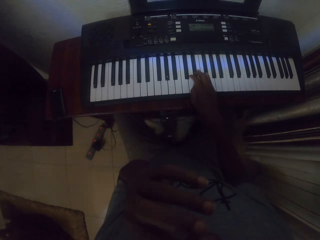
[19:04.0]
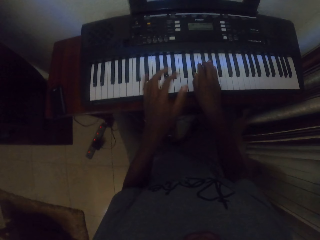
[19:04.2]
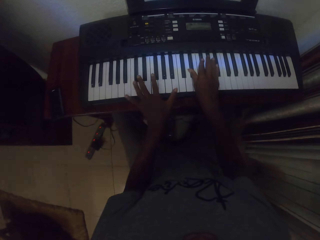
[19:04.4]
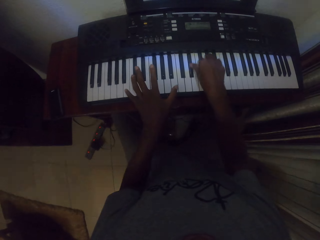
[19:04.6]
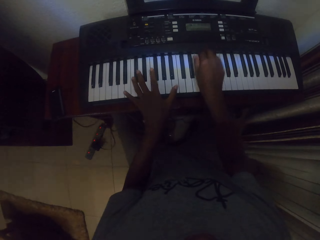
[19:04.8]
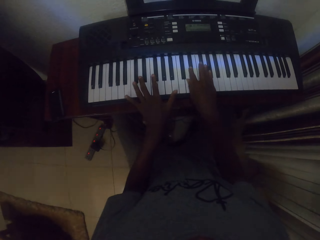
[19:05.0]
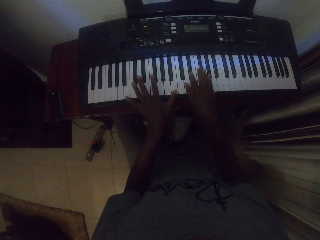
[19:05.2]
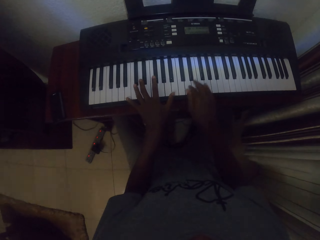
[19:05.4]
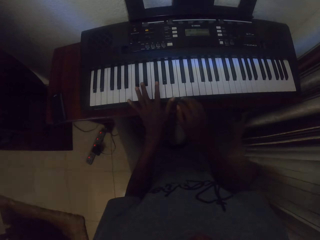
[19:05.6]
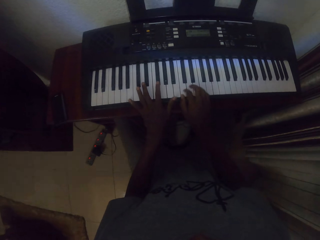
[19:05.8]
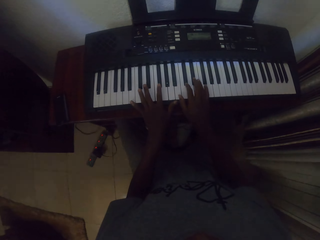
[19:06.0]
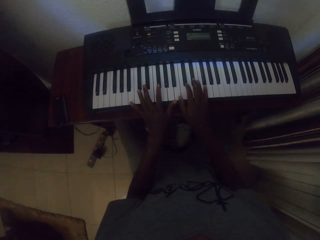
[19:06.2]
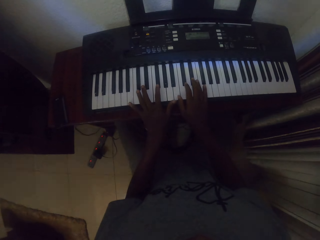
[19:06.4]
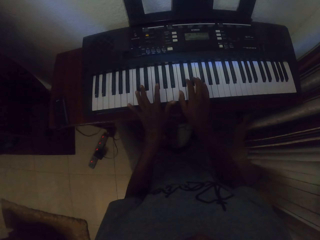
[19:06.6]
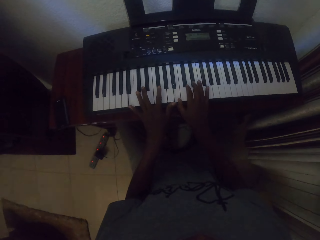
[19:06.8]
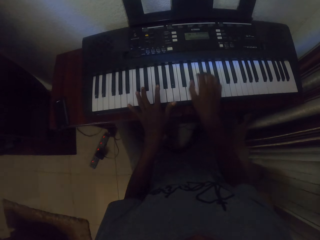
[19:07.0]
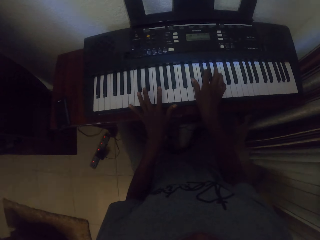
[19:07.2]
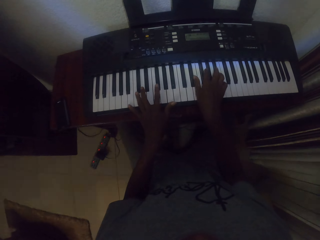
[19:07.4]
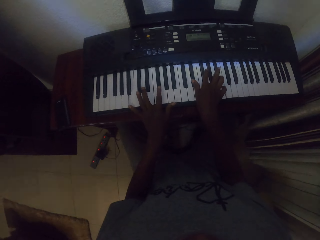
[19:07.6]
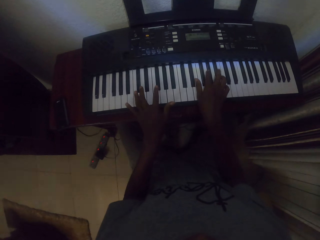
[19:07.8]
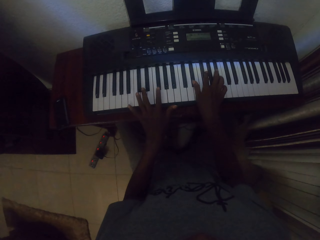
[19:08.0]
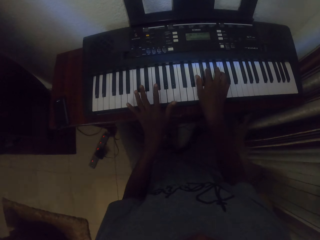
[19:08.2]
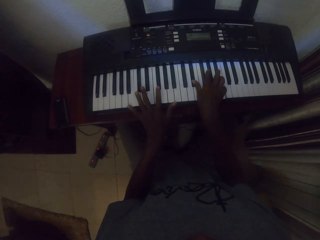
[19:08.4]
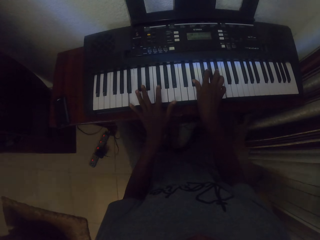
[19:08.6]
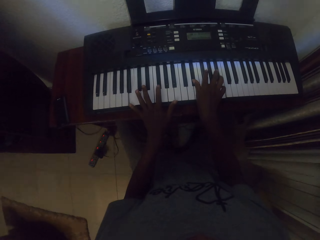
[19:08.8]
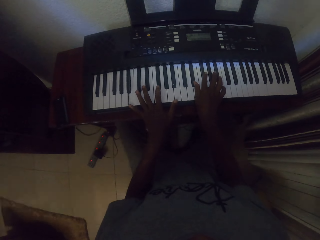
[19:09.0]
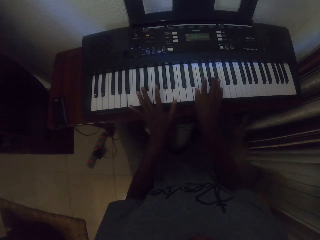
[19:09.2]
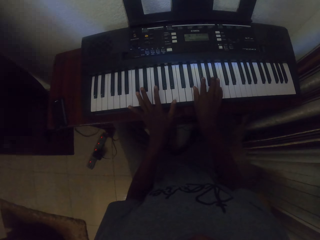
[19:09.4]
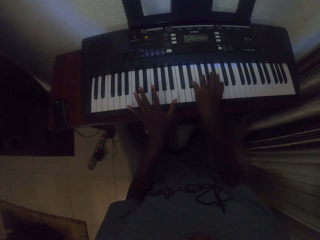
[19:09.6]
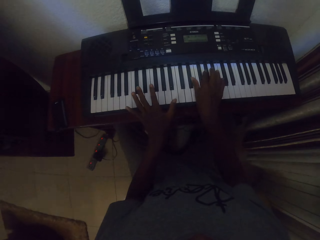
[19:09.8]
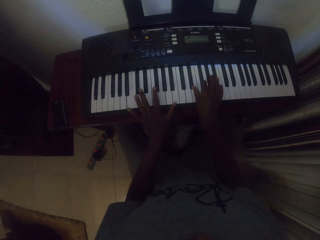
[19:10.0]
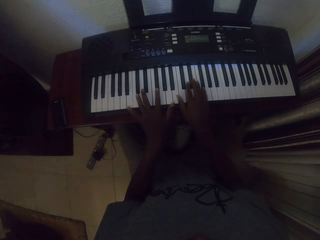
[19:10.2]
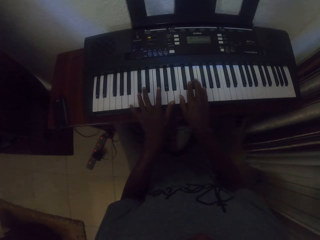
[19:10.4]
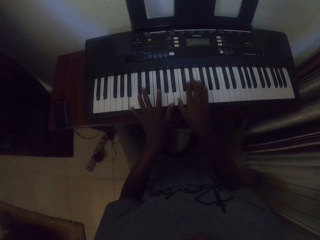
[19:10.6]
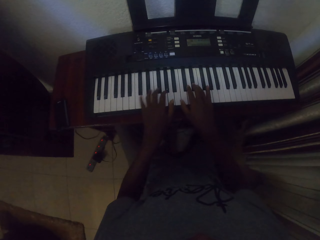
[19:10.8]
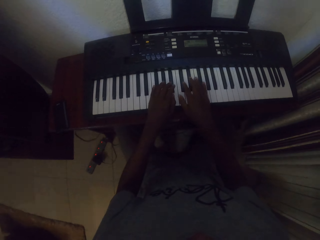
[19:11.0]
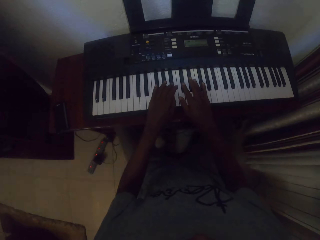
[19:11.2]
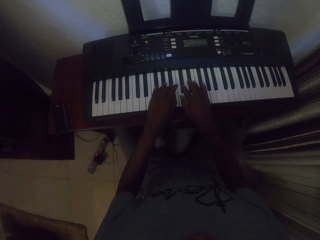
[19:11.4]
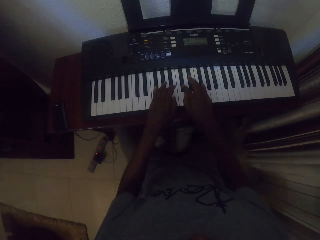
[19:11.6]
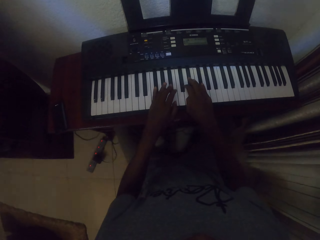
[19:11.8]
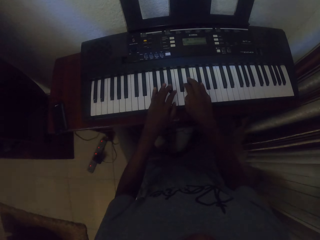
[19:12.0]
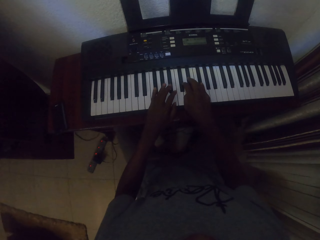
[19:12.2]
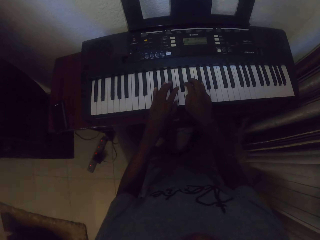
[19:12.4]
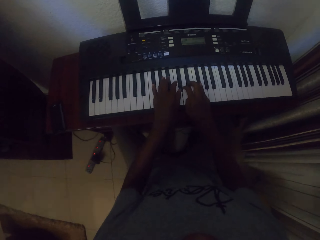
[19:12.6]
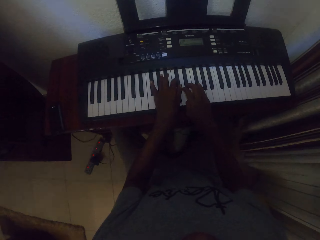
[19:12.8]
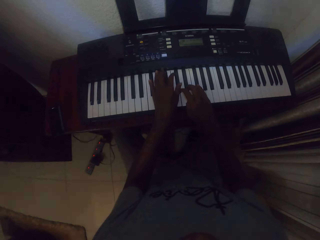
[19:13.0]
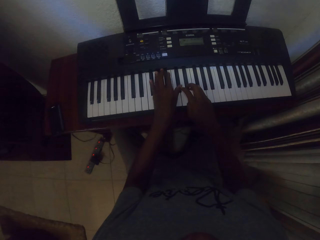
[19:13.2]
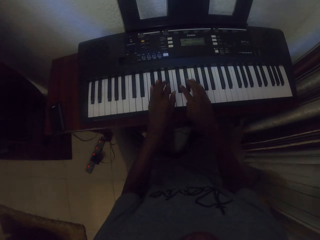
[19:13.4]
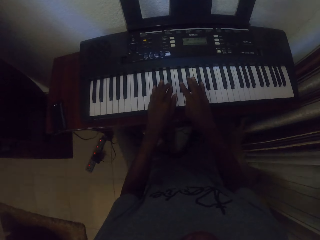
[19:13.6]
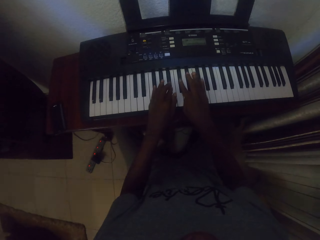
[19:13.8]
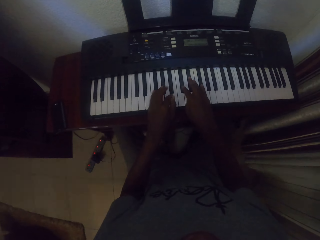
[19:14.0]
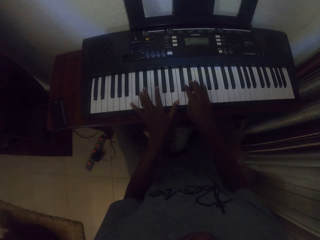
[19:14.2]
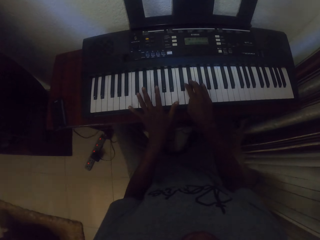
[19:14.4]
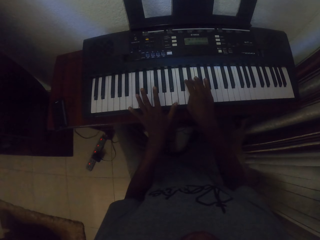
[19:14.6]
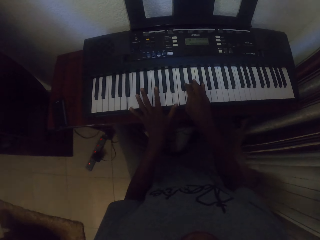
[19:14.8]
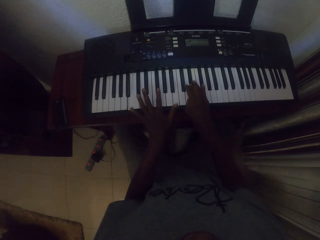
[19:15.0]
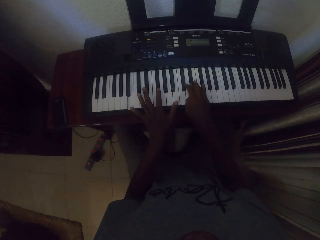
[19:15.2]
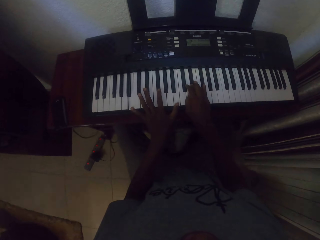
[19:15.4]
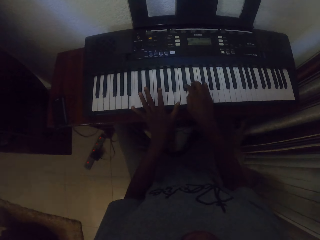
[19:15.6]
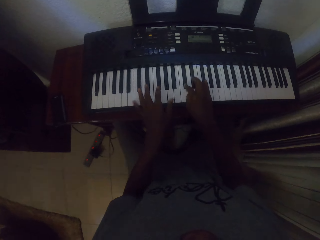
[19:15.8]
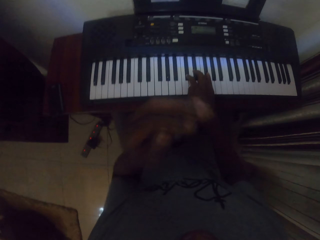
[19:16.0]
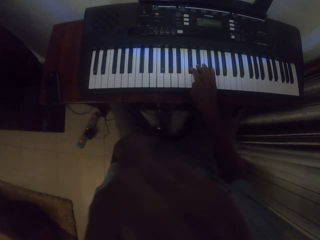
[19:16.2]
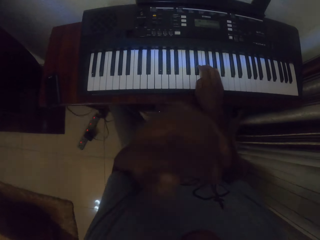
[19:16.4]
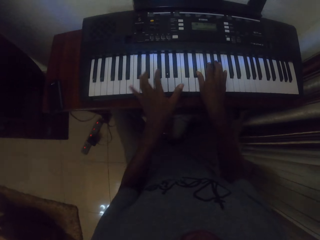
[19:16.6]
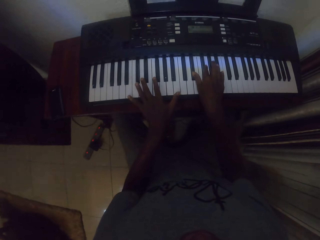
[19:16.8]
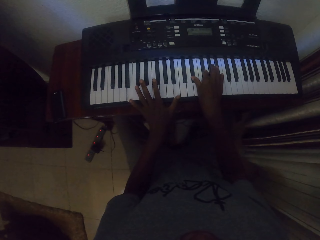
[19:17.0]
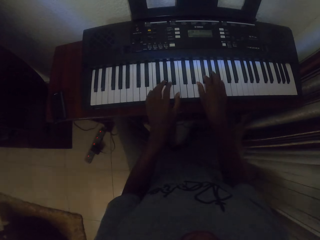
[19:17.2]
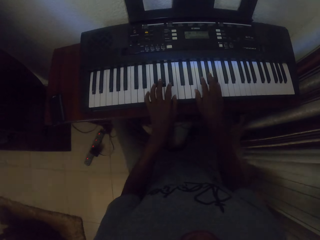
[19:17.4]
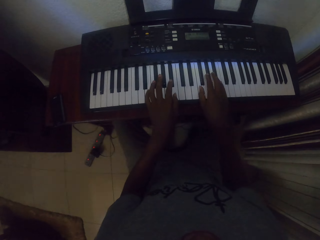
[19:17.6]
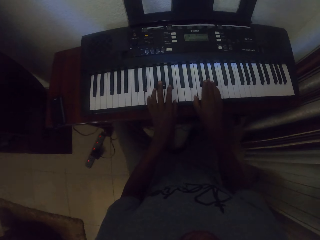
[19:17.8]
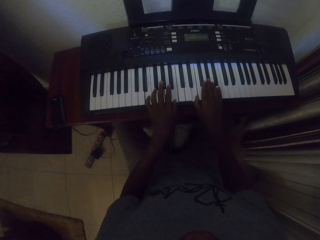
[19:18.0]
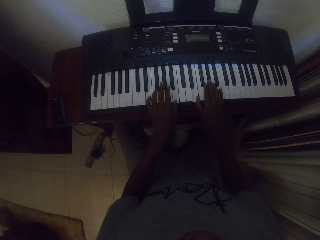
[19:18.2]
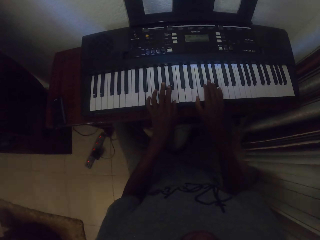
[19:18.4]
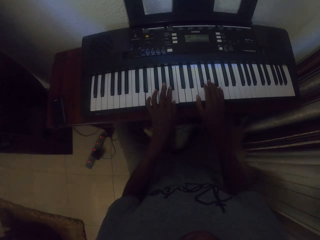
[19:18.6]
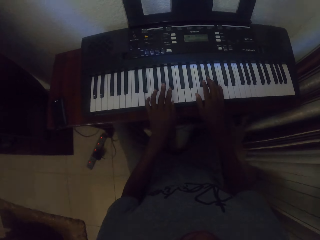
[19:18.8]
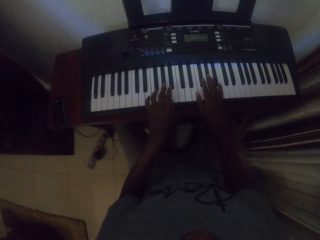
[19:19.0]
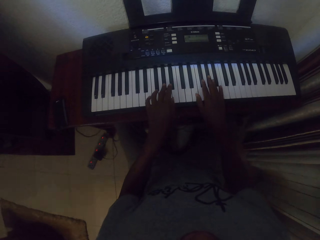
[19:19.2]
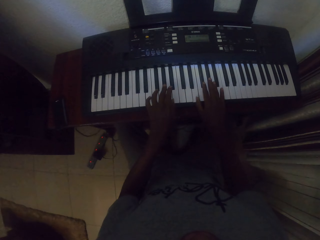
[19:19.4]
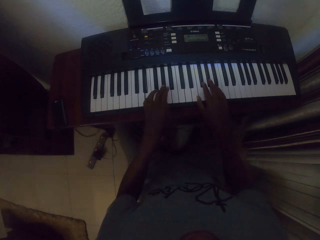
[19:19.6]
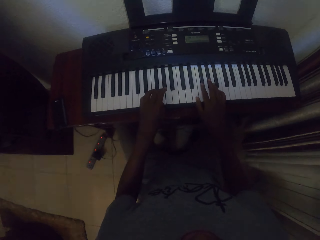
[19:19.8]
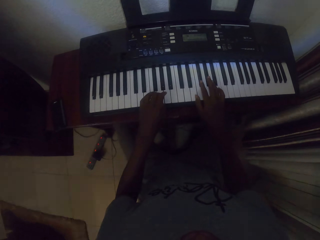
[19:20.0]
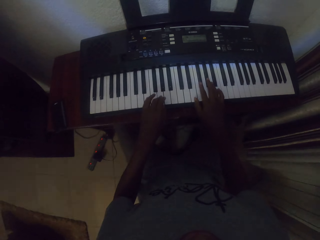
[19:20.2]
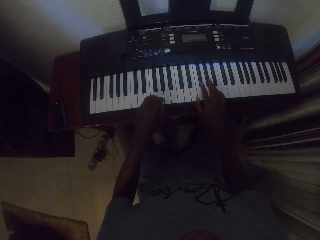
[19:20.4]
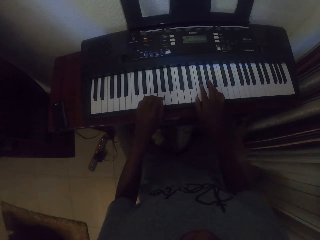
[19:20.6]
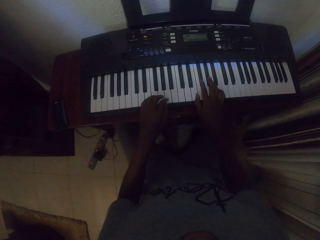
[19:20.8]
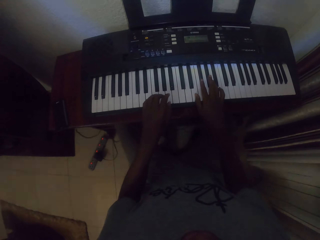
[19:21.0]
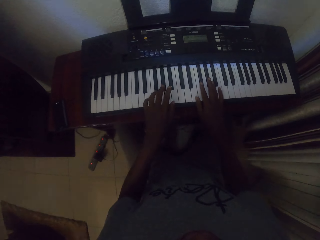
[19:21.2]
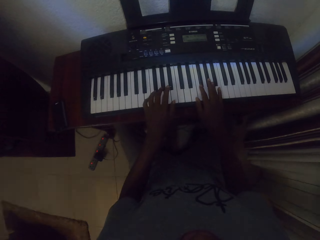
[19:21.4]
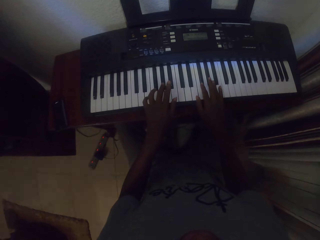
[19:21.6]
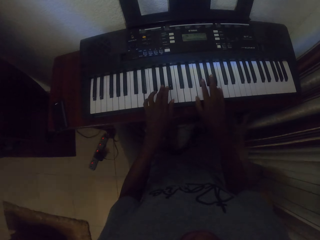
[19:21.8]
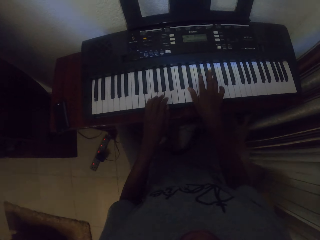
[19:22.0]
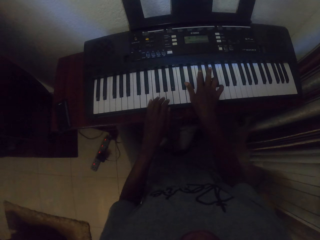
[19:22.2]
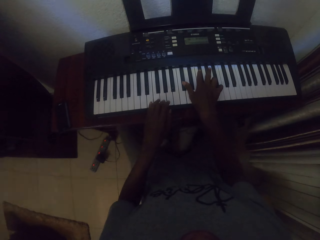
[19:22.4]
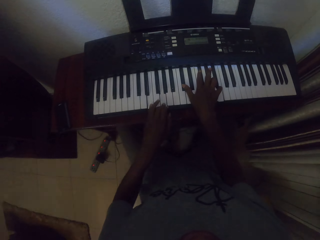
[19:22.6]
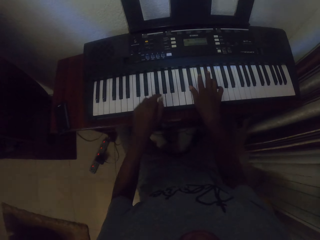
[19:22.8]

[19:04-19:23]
The camera wearer touches the face. They play the piano. They touch the face. They play the piano.

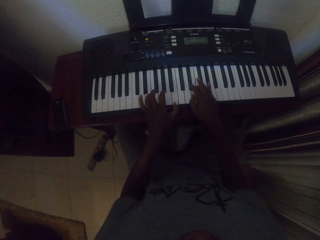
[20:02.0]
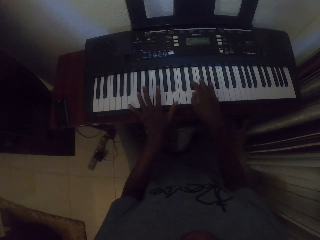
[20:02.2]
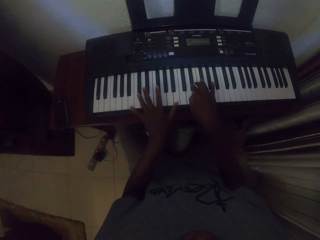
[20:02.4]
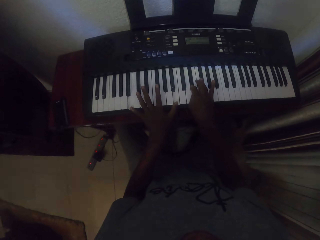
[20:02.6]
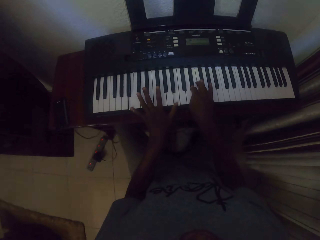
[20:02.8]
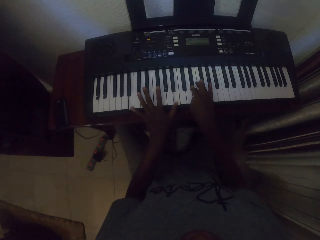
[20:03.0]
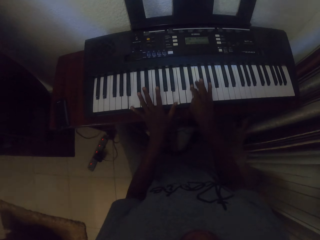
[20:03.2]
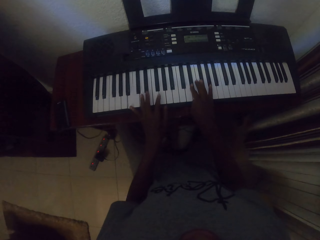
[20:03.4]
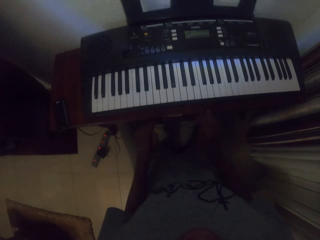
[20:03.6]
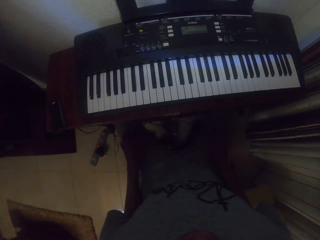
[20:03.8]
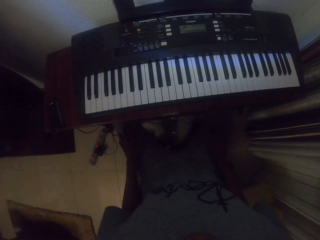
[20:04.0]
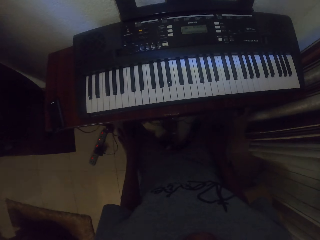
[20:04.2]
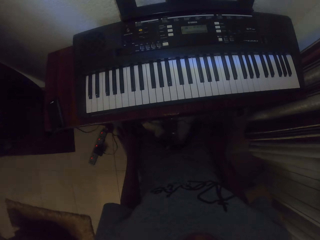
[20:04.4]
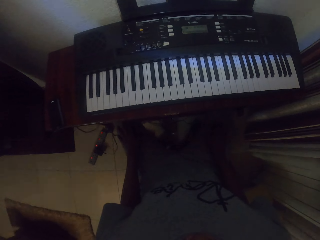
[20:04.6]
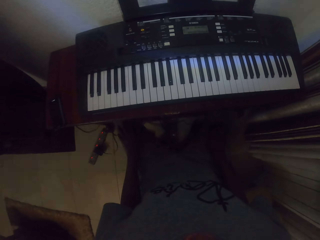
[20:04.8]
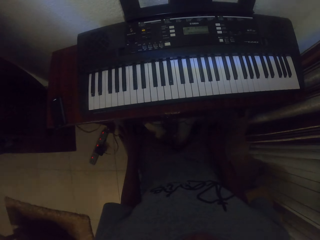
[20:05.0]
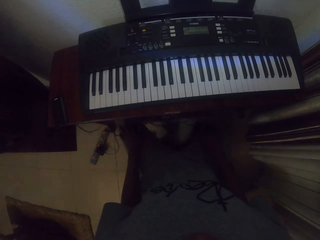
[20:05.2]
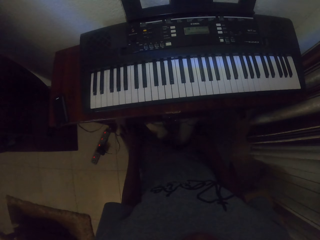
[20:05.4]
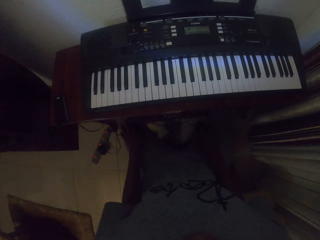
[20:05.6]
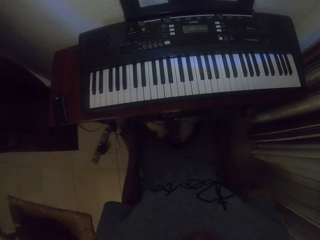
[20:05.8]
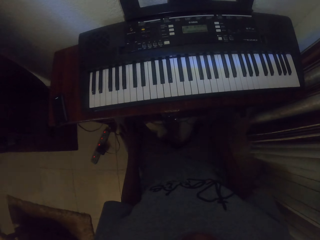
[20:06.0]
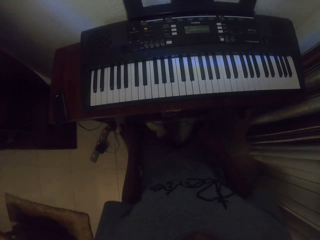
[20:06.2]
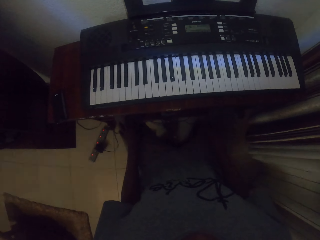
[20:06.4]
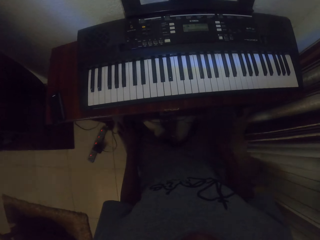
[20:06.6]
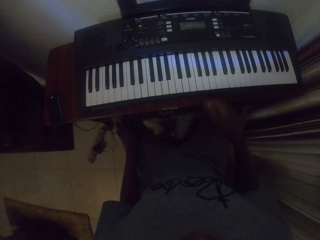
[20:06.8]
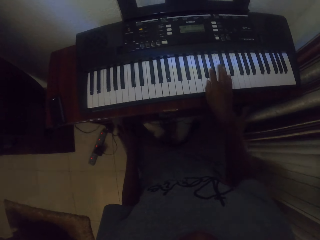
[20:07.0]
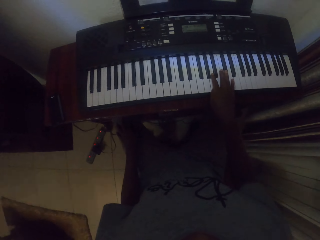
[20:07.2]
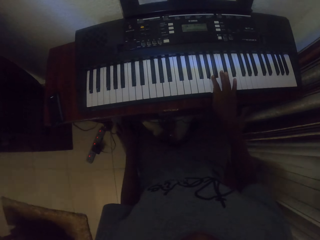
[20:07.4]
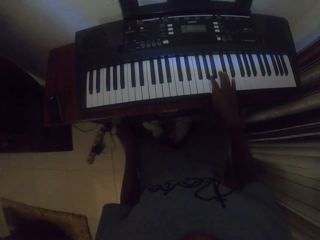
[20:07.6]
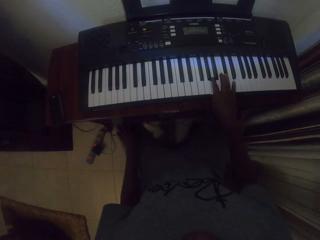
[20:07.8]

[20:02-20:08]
The camera wearer touches the lap. They play the piano.
